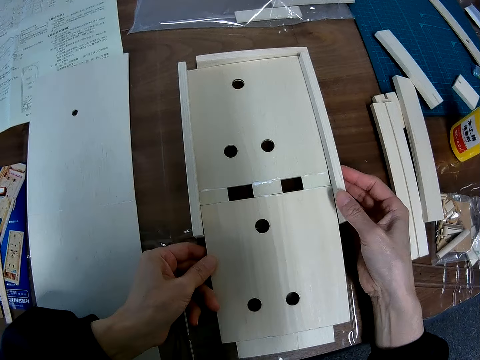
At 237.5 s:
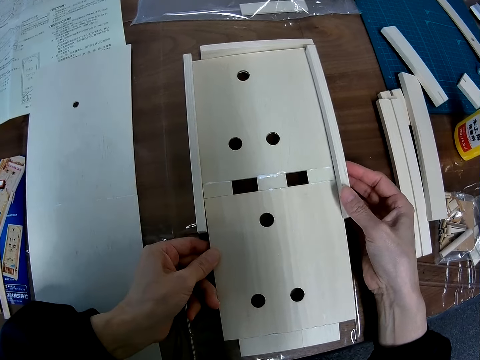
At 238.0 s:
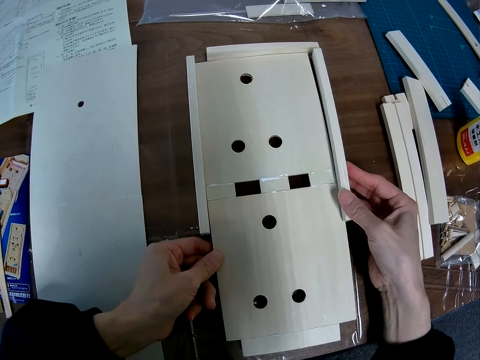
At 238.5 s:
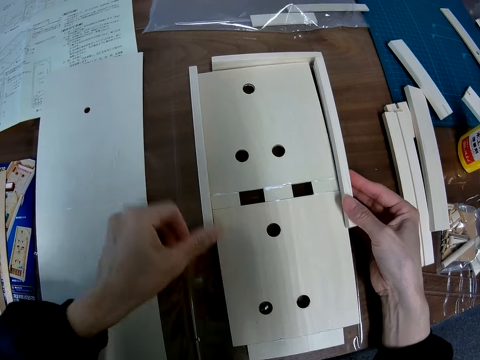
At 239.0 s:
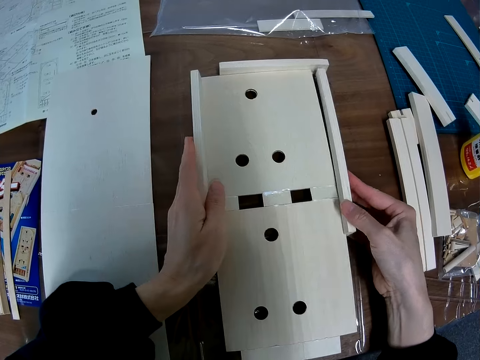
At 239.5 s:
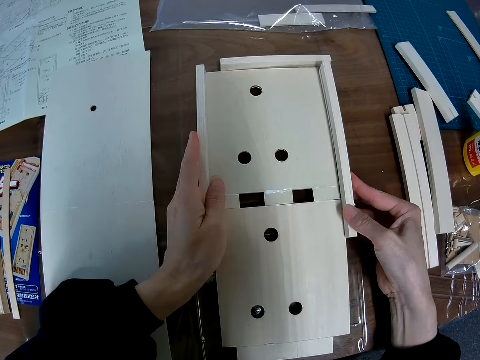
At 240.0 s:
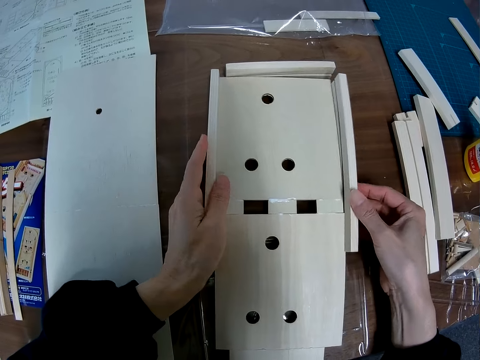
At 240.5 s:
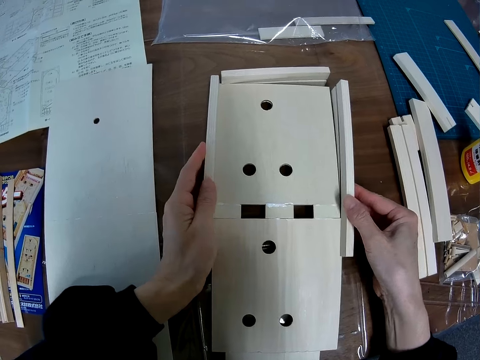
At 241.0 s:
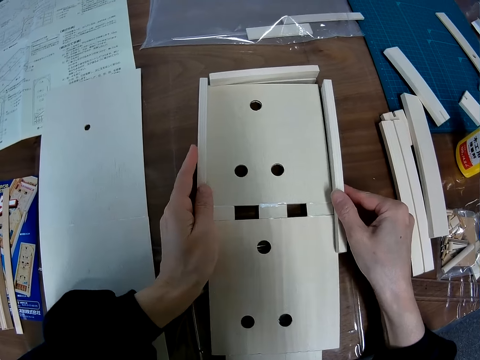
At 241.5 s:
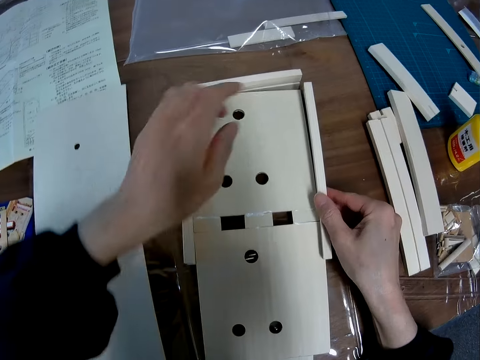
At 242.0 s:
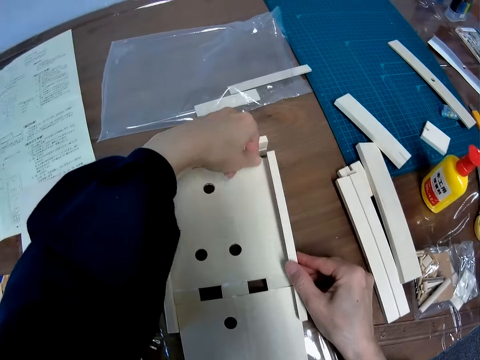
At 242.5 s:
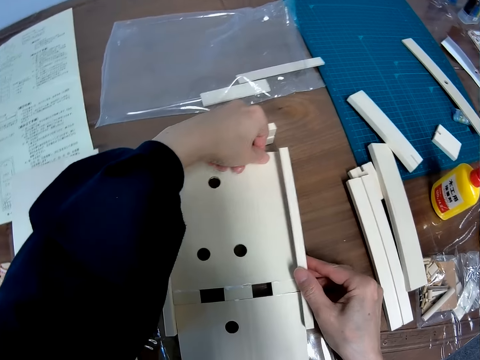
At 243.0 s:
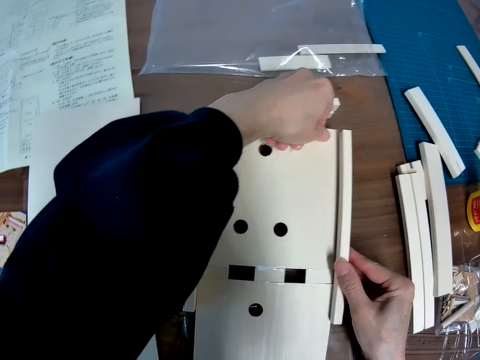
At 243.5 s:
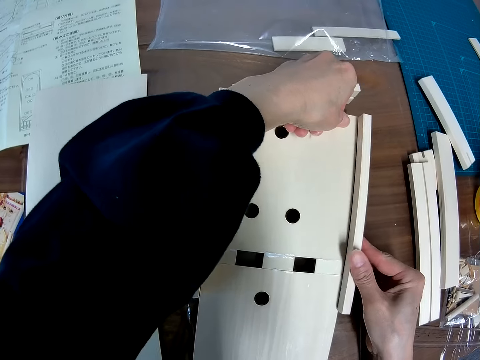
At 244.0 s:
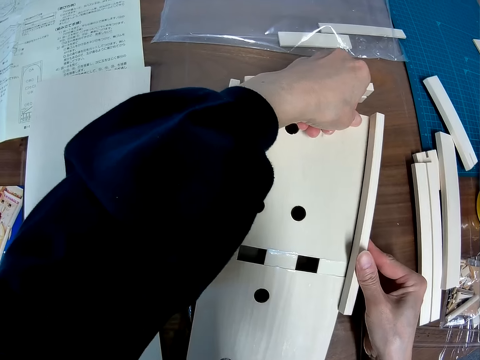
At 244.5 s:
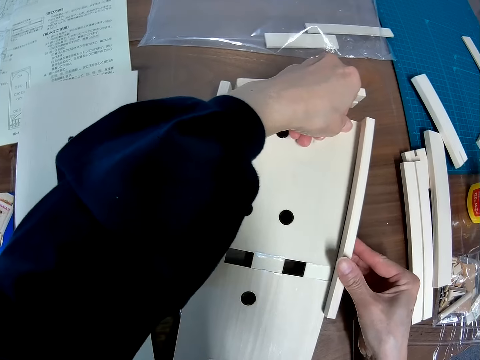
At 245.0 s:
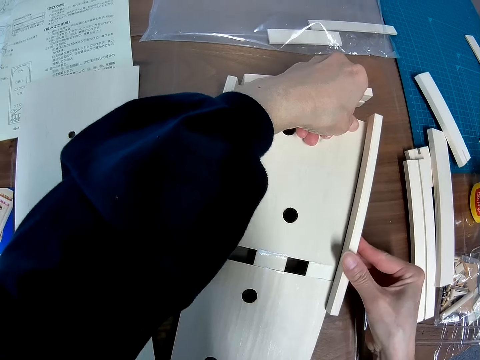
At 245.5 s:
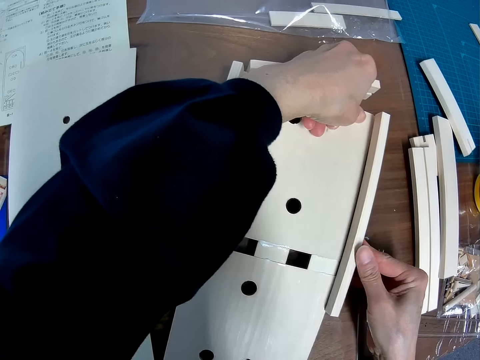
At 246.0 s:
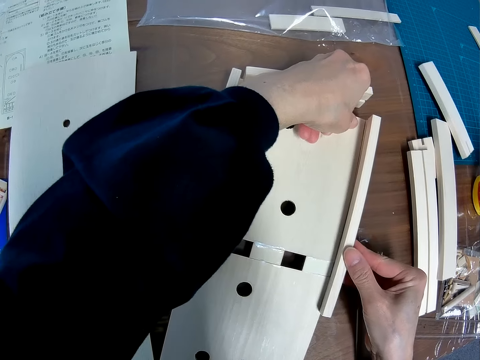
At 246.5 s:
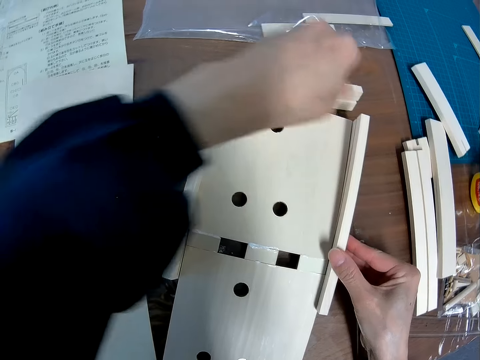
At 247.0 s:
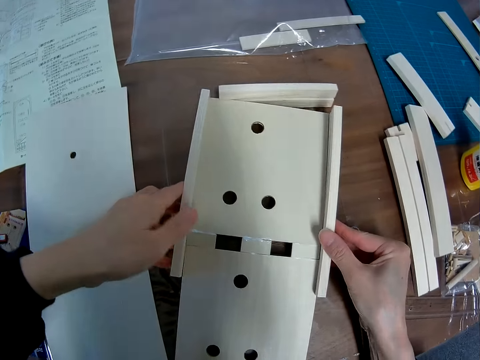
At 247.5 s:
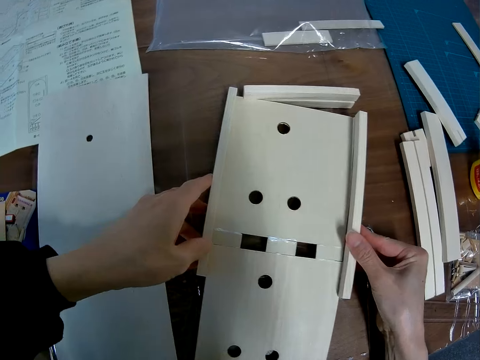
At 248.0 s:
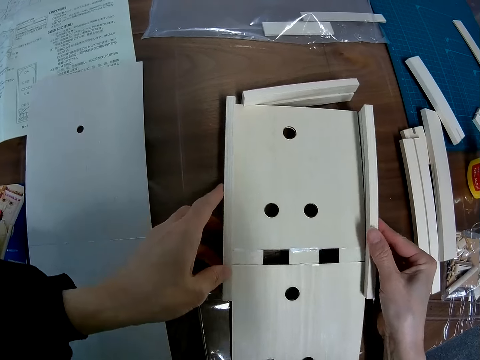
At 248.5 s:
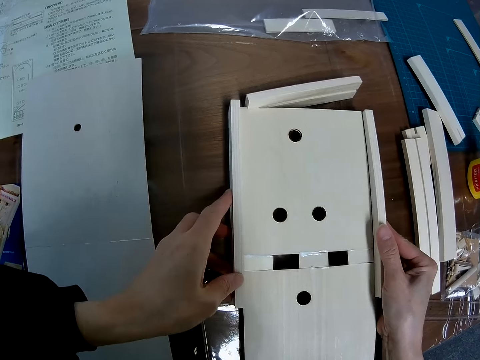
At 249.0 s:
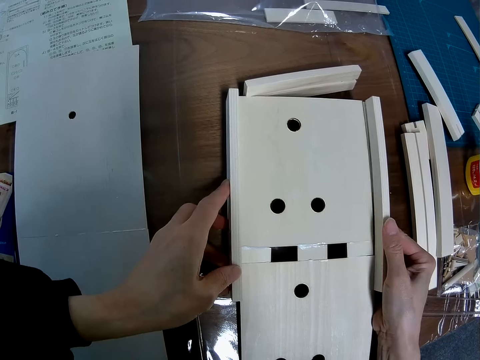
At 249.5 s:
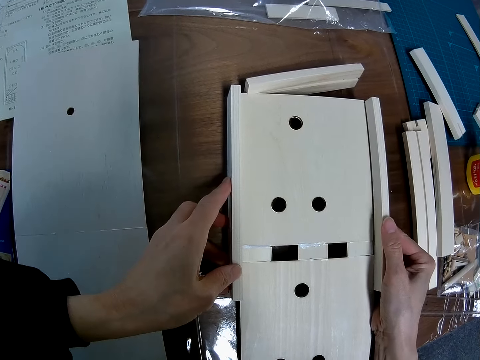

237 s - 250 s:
The camera wearer assembles the first, second, third small board wood and the big board wood together.

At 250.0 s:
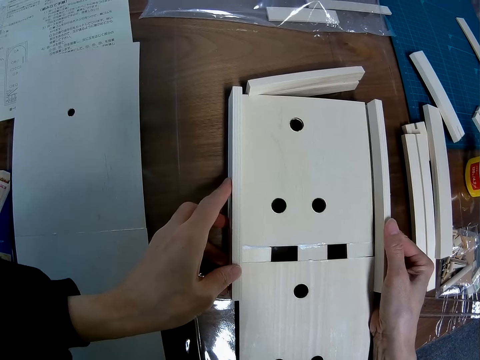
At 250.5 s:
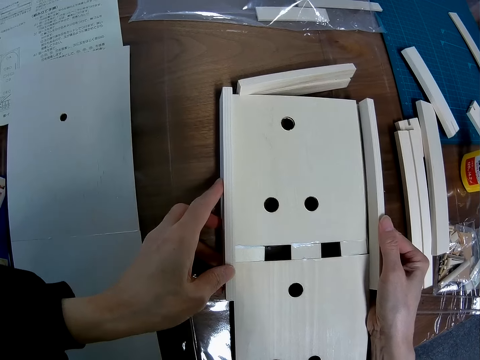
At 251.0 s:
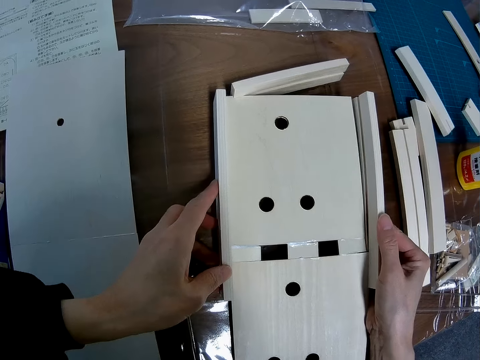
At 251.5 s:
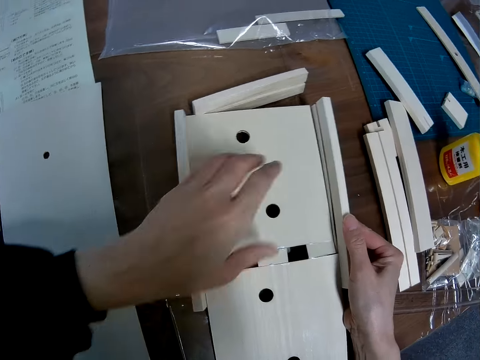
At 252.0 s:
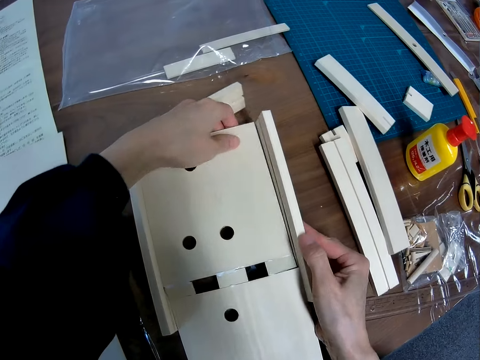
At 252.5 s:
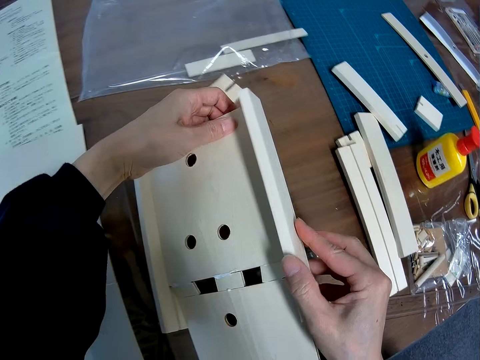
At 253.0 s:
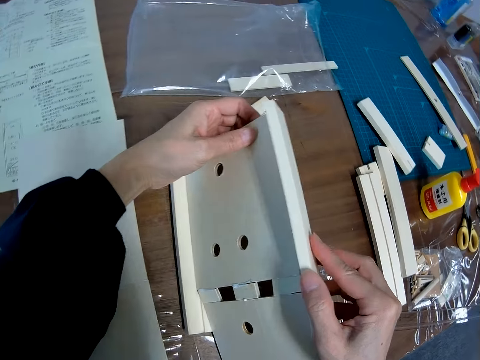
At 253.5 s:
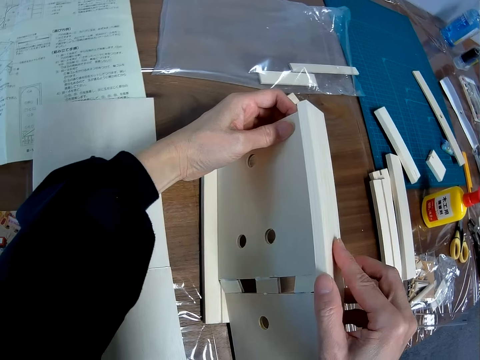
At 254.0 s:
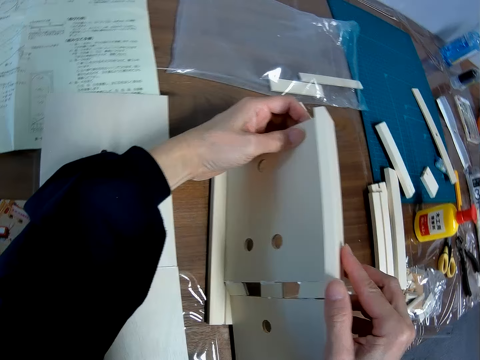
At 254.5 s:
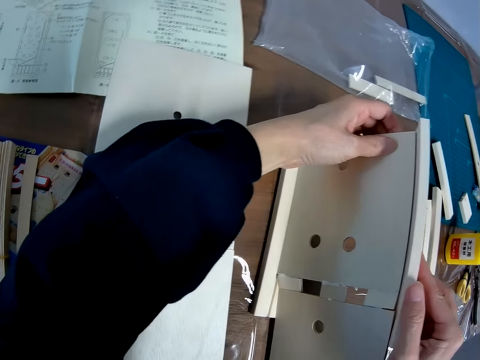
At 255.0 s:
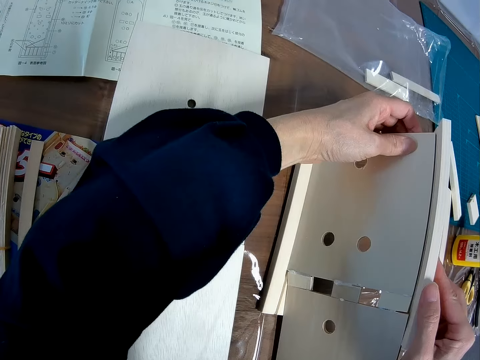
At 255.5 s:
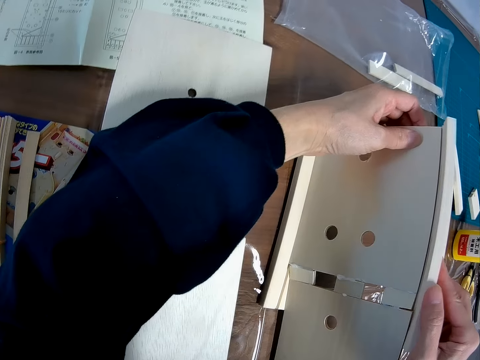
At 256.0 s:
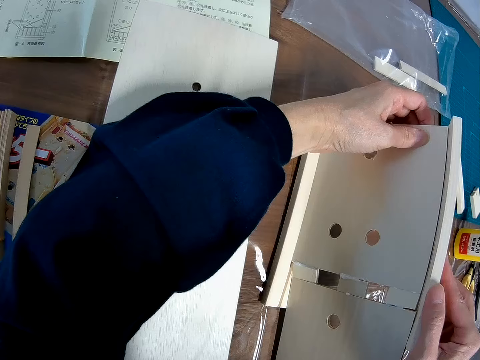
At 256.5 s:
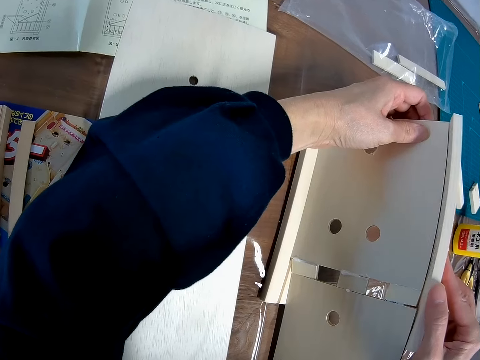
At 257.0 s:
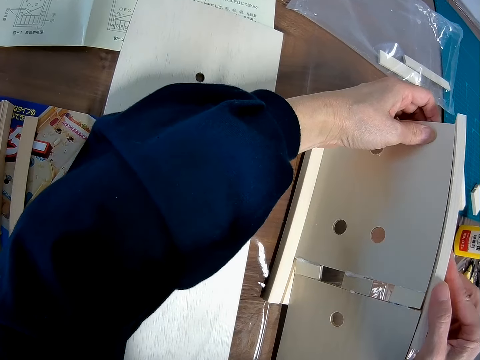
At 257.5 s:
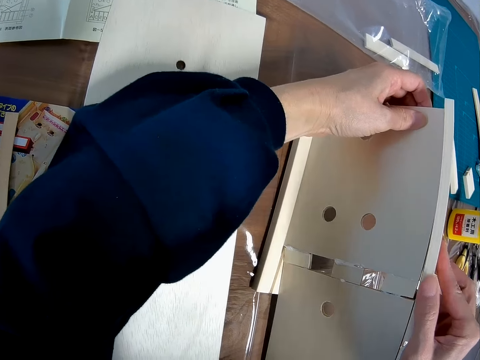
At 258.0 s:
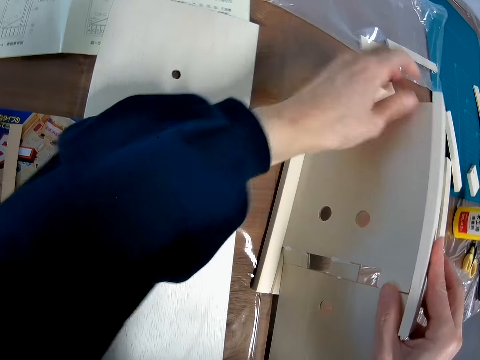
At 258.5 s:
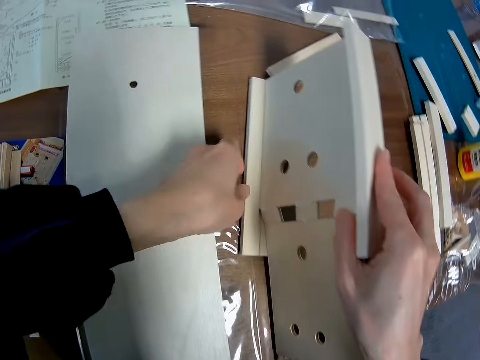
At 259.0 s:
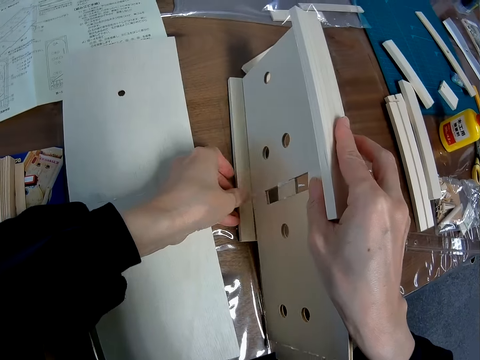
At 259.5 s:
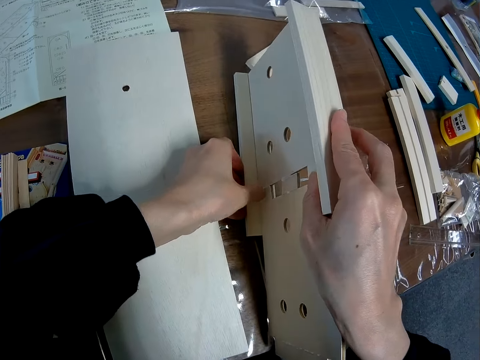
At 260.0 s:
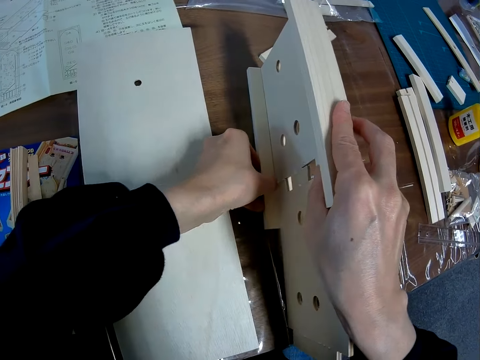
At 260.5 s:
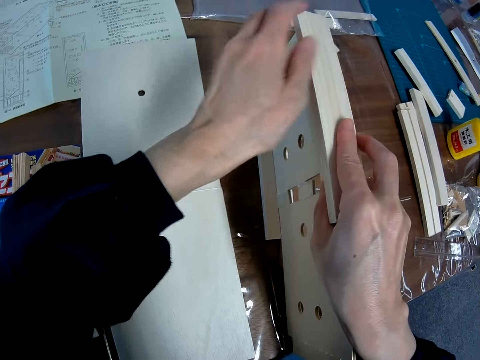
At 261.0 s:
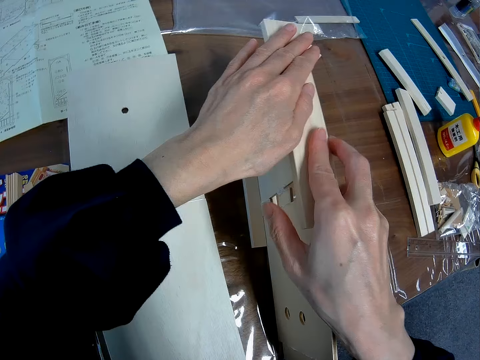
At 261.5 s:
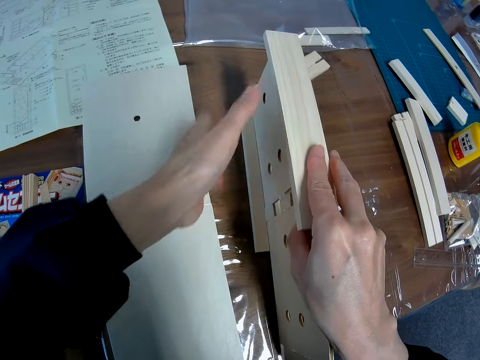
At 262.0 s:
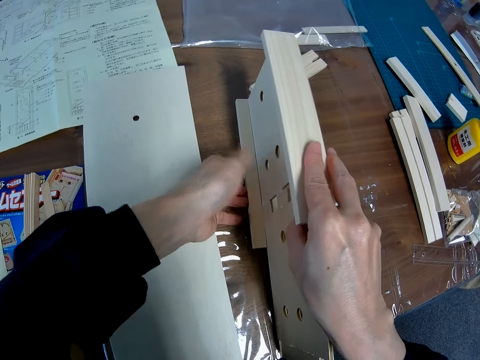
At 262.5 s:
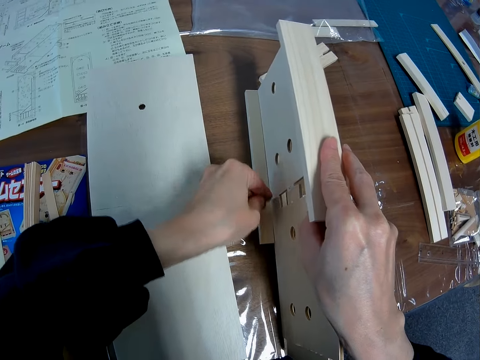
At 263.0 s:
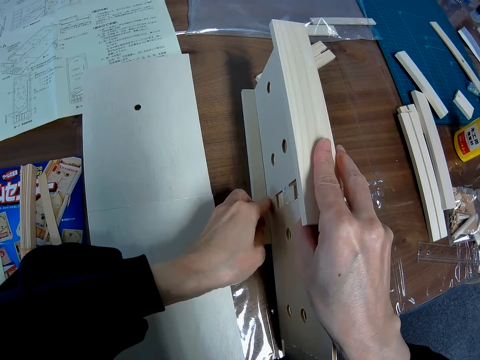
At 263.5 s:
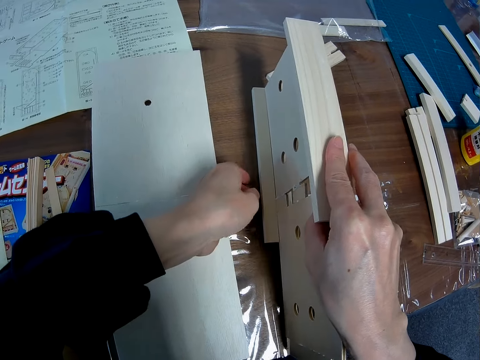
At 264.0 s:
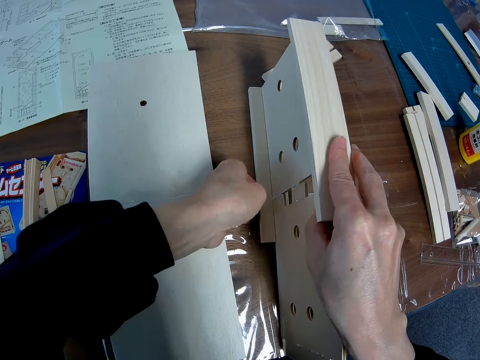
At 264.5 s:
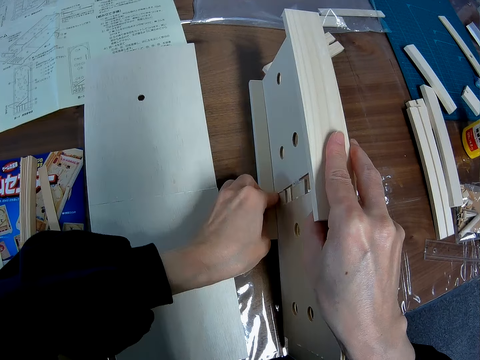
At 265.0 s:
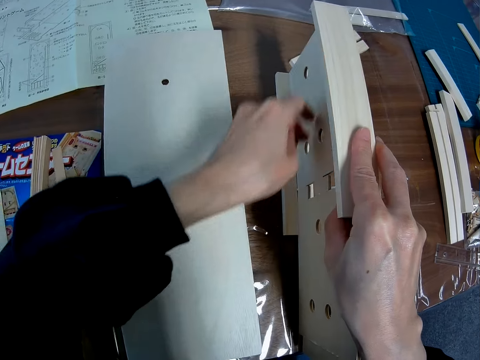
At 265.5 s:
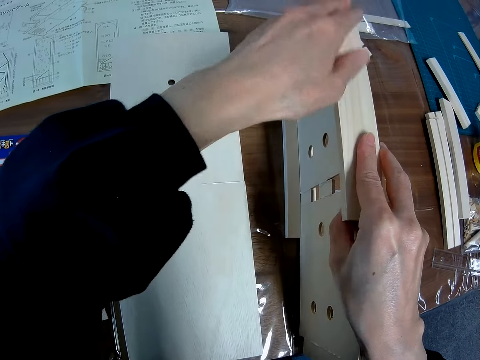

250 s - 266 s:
The camera wearer turns the model.
